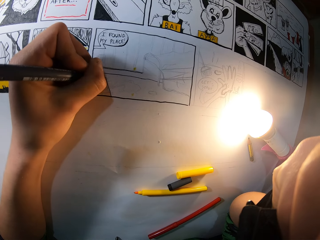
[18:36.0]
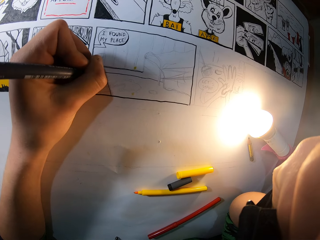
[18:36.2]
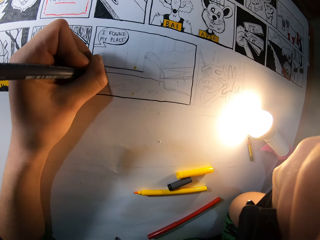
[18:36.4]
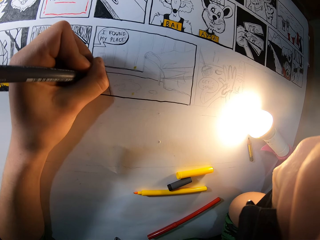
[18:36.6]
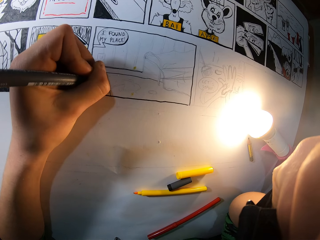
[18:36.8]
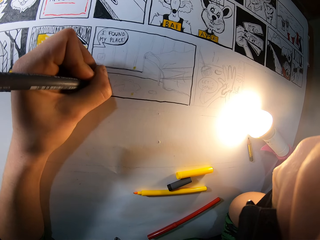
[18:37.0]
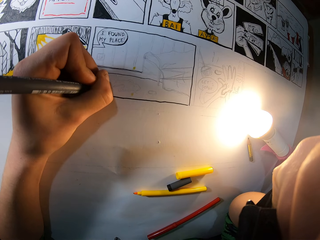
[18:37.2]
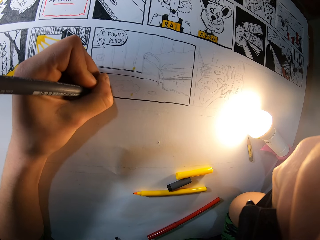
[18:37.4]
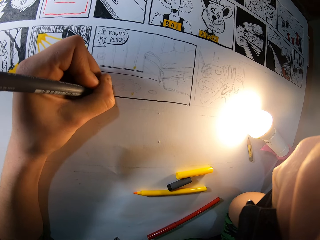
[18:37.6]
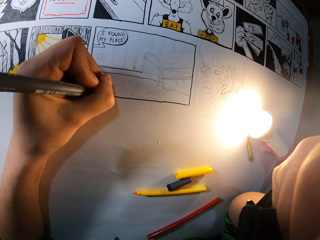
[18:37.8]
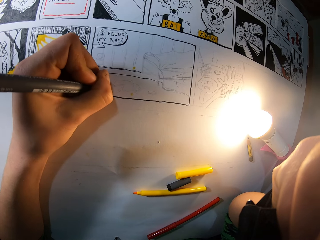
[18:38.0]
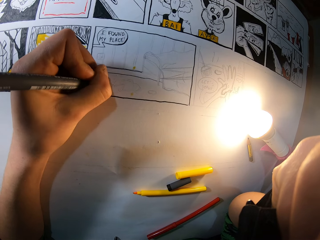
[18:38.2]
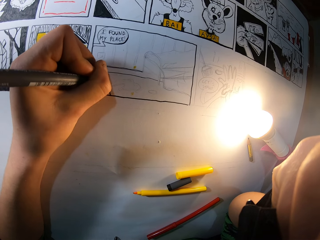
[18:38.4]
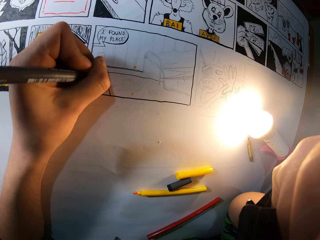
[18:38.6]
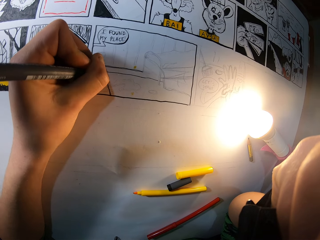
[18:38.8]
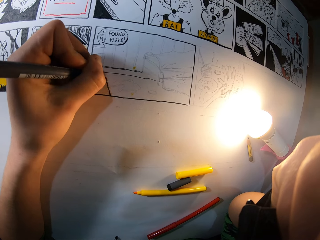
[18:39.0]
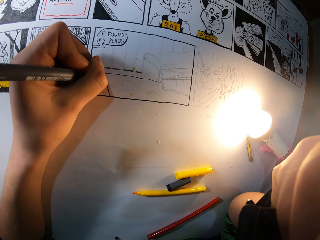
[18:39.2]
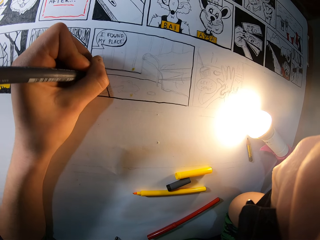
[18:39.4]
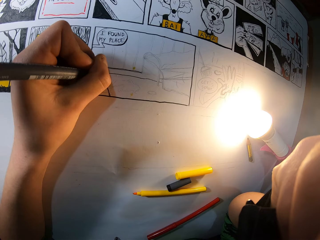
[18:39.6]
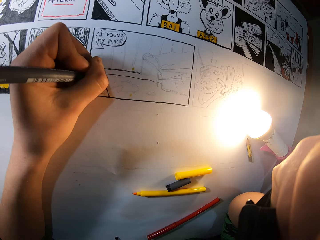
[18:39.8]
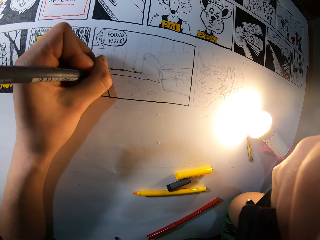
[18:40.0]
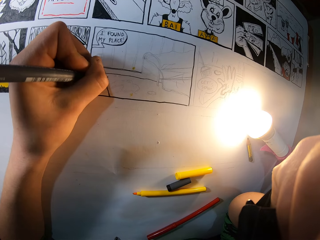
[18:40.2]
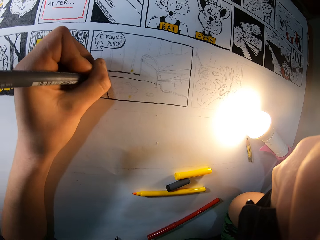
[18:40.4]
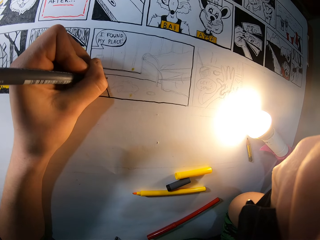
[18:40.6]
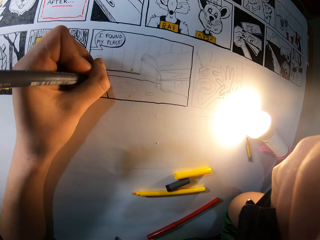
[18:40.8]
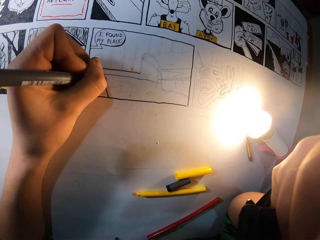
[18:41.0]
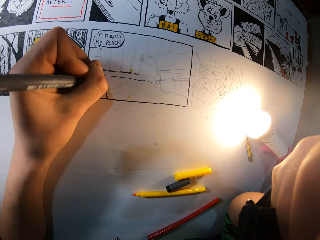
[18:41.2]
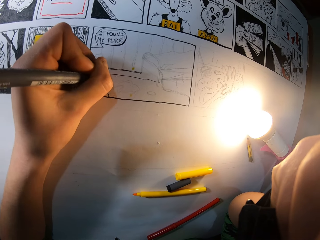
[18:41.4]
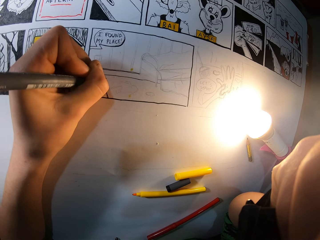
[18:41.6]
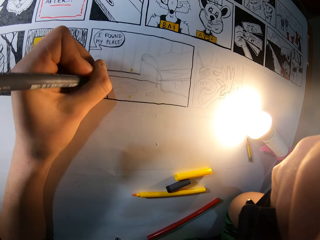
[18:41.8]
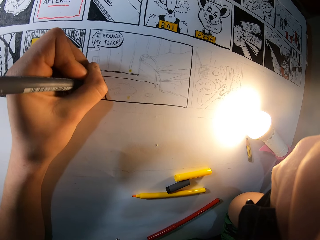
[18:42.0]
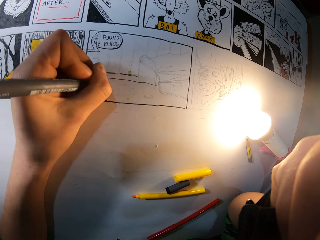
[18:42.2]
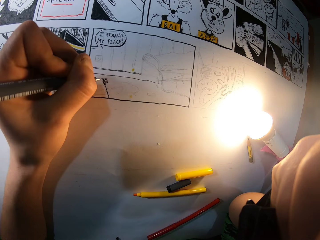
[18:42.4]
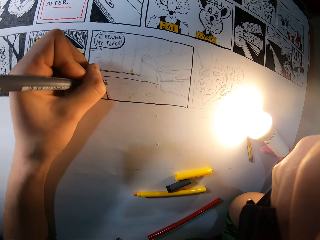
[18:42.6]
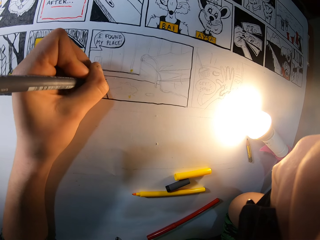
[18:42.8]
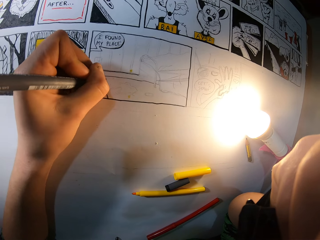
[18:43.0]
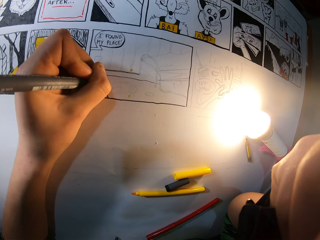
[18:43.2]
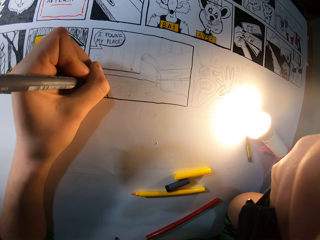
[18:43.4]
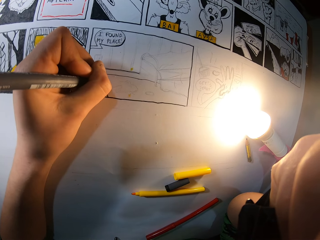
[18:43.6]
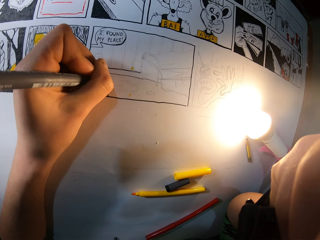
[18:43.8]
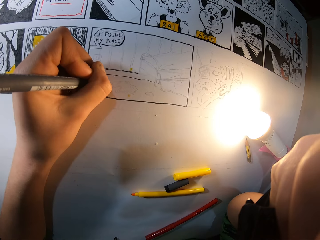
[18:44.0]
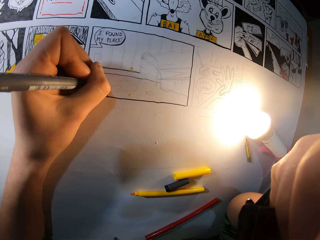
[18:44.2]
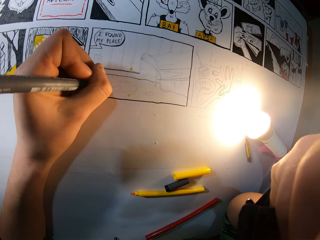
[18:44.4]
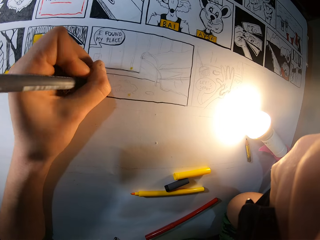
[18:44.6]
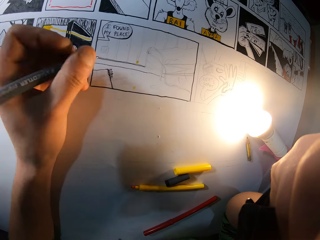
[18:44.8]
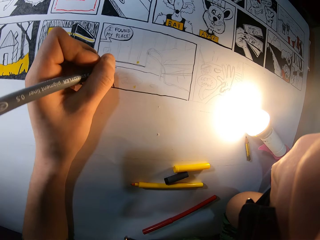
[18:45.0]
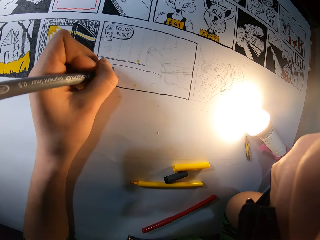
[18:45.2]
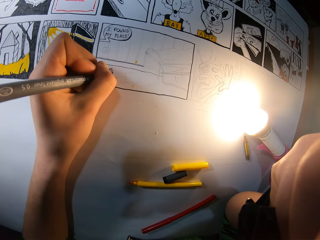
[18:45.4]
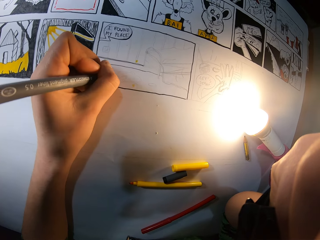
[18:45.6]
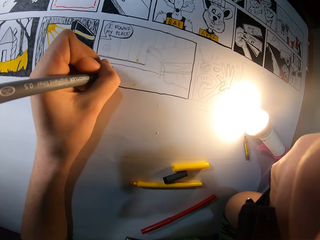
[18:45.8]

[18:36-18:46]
The camera wearer draws on the sketch with a drawing pen. They draw on the sketch again.

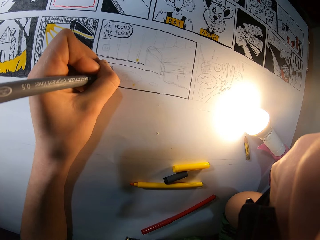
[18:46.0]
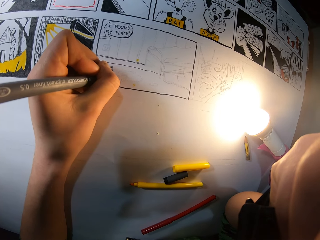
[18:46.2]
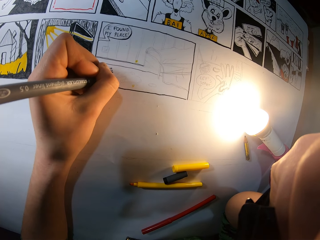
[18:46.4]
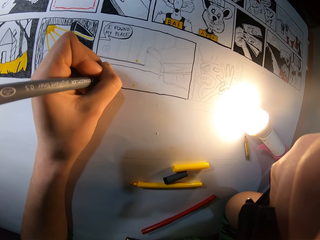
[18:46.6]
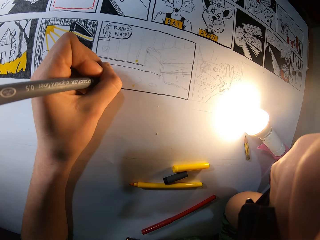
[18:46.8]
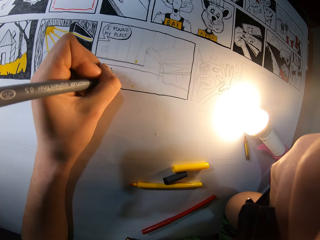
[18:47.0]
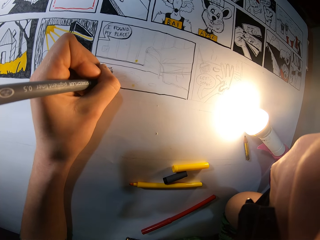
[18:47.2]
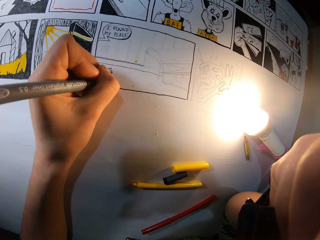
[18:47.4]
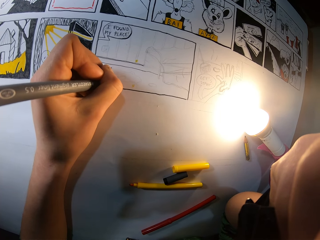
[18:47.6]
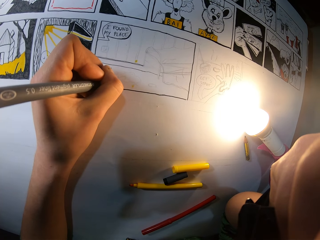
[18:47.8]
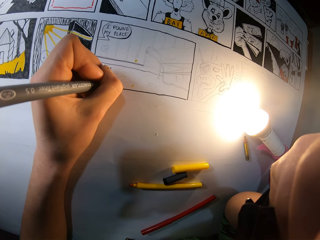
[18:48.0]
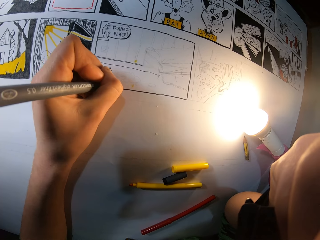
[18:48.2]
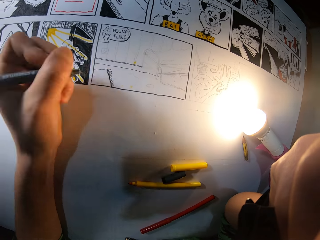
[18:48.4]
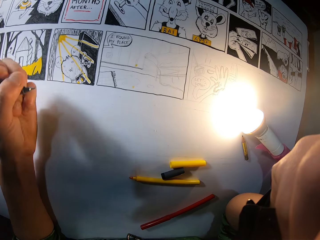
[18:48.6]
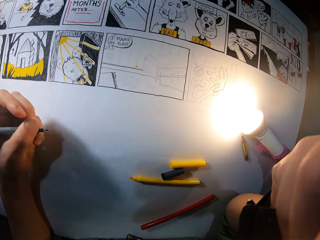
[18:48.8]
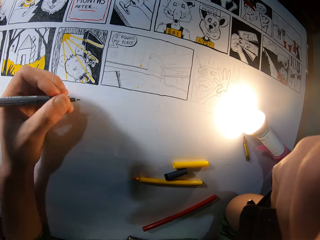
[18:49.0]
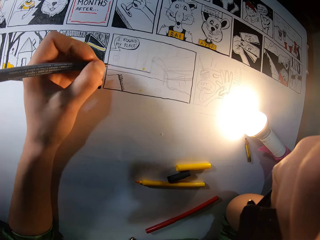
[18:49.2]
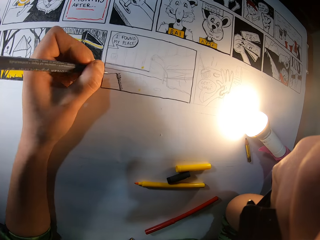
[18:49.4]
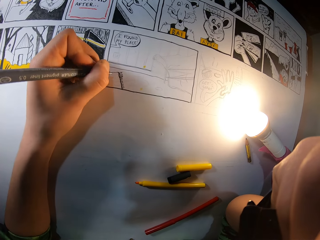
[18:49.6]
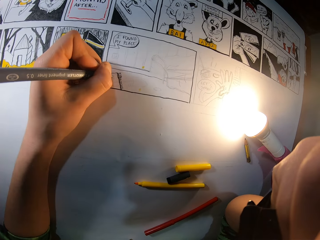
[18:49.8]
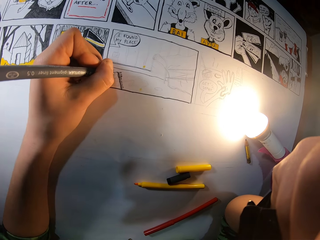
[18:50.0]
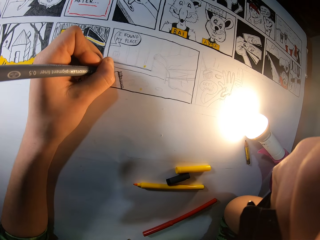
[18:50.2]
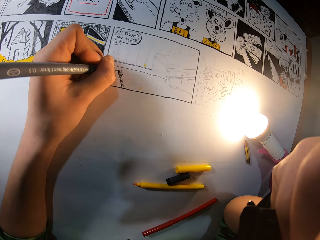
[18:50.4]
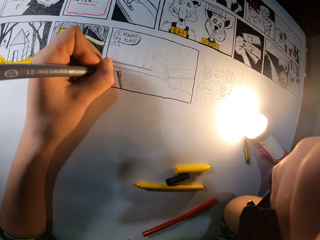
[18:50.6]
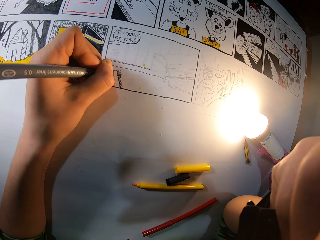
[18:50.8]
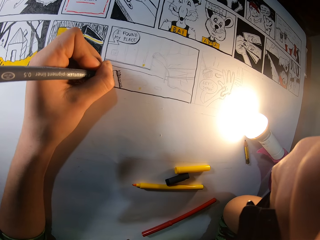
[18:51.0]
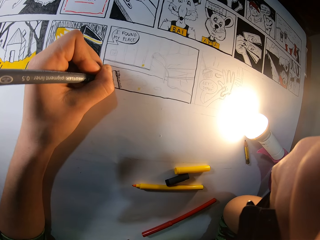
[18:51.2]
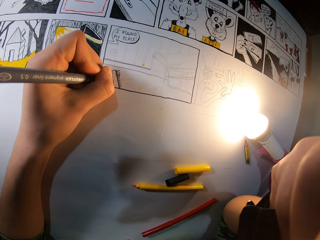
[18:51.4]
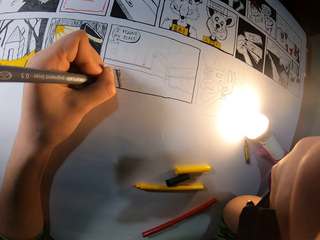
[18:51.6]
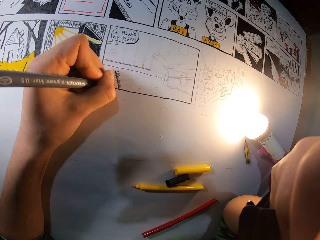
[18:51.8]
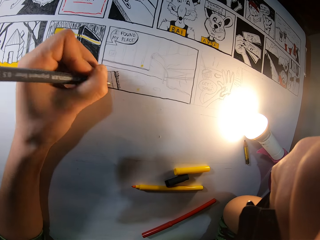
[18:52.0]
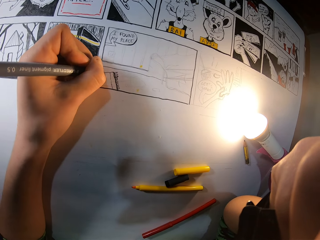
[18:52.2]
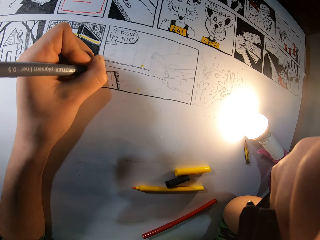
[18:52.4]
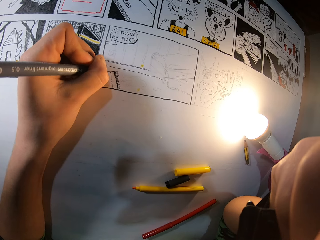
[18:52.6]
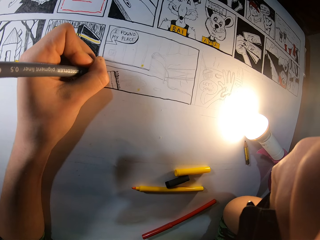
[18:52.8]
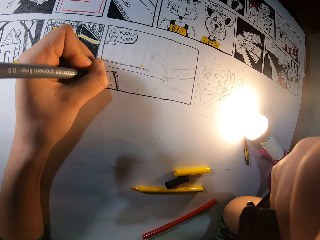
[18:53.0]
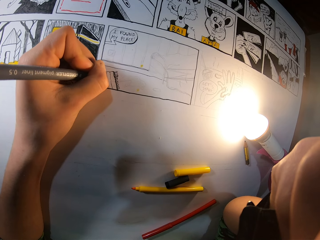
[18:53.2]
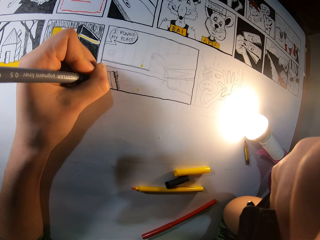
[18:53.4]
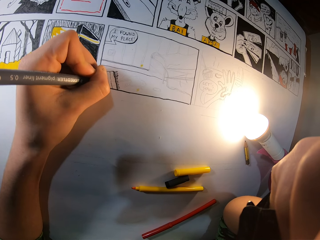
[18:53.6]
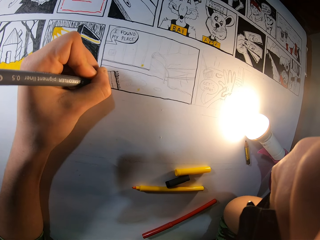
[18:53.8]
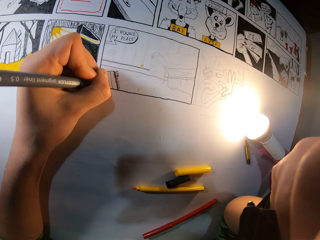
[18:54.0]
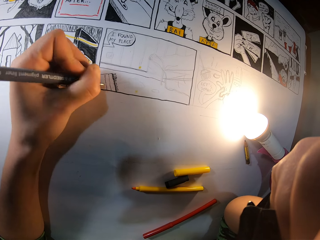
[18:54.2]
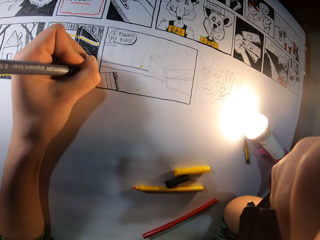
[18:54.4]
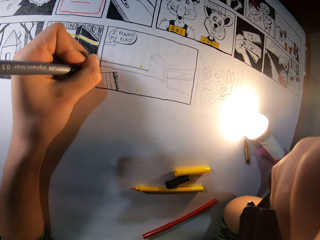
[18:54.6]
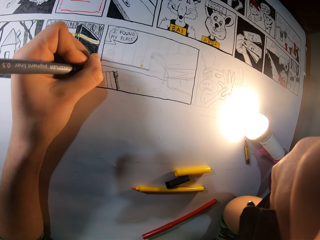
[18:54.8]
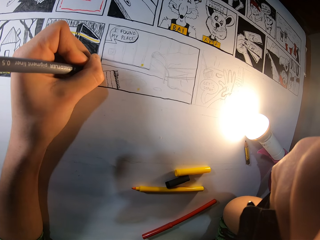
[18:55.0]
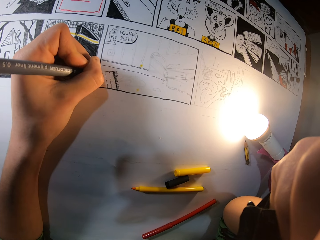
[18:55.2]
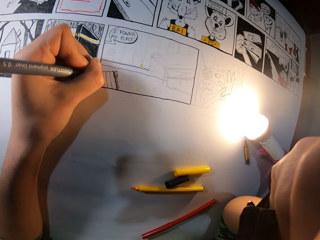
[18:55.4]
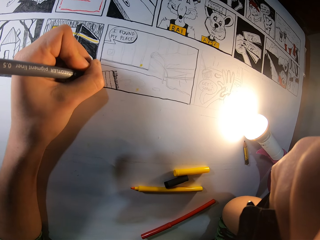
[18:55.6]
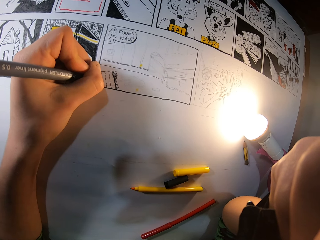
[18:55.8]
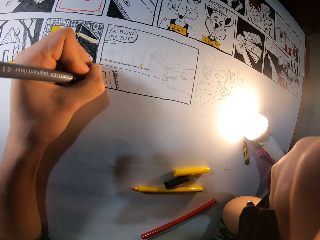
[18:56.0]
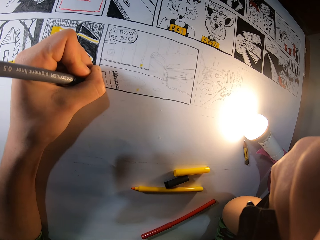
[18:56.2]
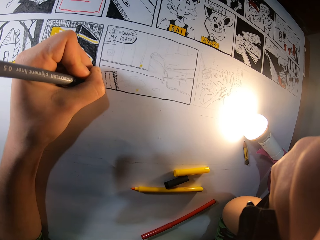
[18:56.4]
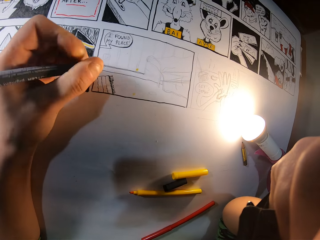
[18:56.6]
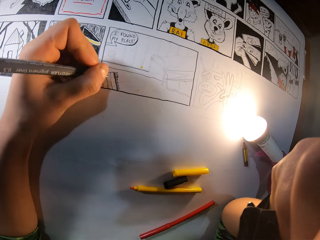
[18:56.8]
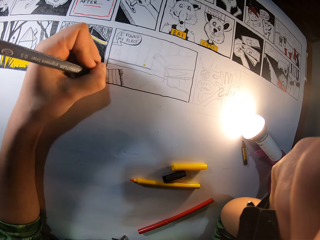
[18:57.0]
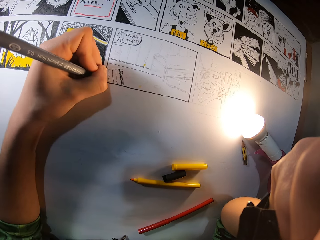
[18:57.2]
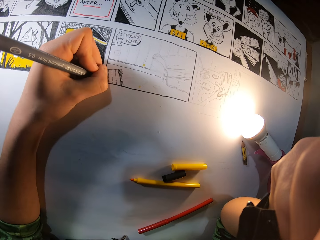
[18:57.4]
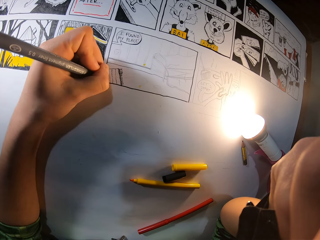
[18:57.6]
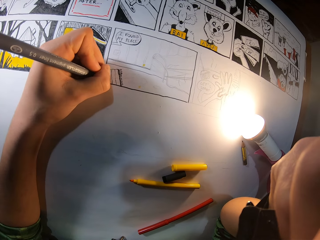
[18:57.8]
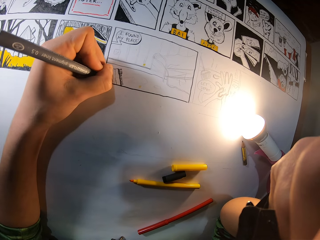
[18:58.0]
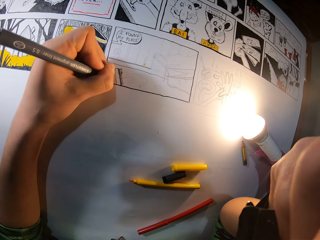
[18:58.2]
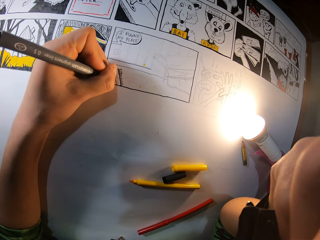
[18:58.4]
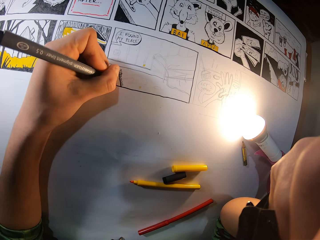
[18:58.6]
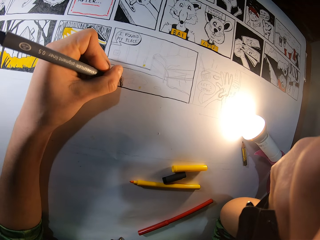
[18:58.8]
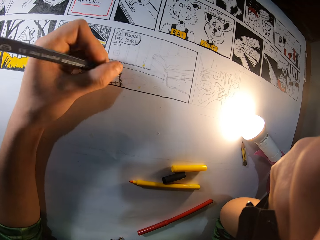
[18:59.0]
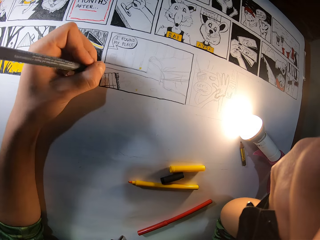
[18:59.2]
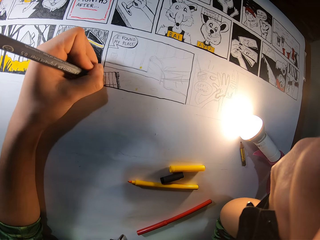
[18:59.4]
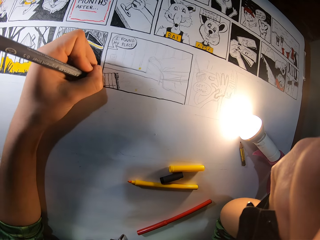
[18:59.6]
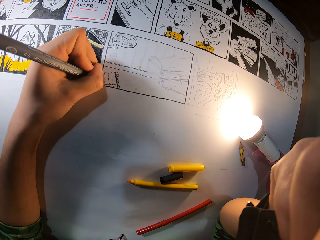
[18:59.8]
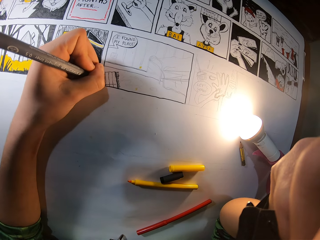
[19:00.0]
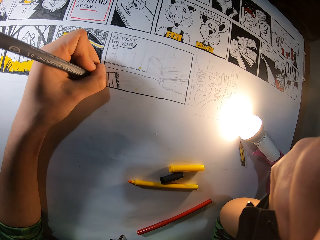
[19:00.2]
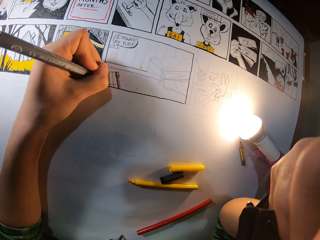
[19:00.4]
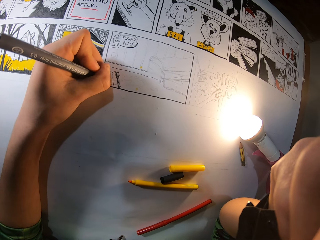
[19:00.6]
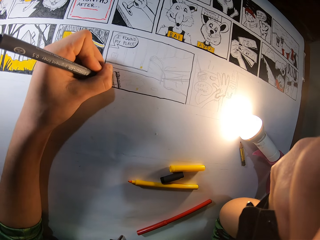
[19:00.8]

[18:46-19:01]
The camera wearer draws on the sketch with a drawing pen. They draw on the sketch again. They lift up the drawing pen. They draw on the sketch with the drawing pen. They draw on the sketch again.
